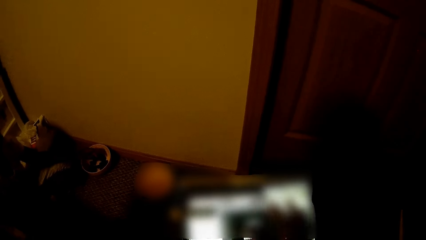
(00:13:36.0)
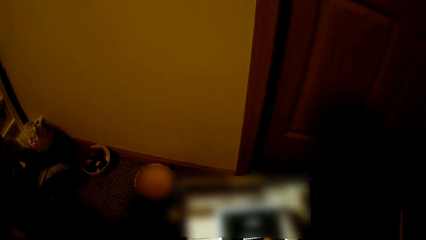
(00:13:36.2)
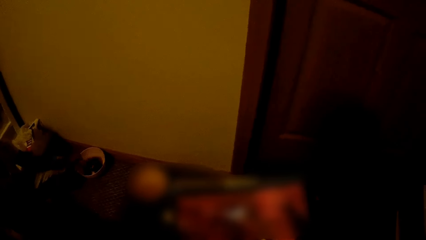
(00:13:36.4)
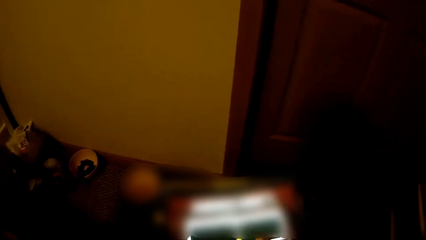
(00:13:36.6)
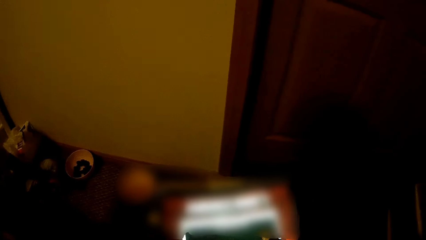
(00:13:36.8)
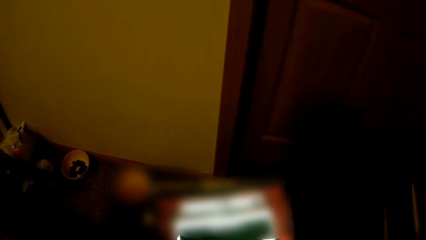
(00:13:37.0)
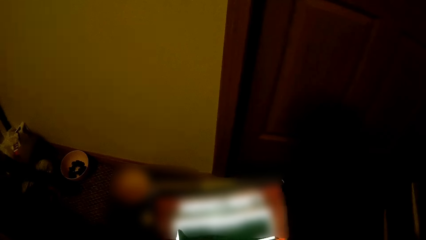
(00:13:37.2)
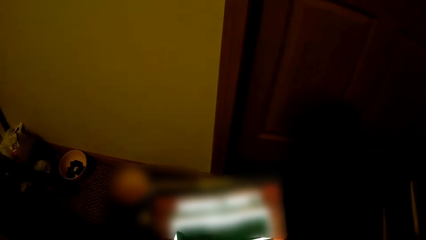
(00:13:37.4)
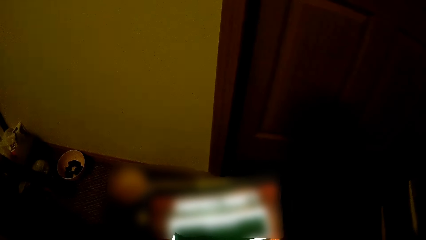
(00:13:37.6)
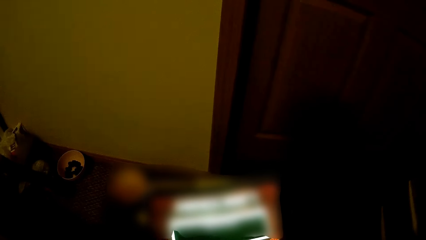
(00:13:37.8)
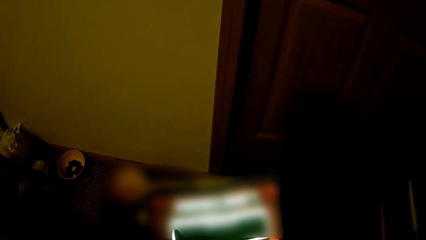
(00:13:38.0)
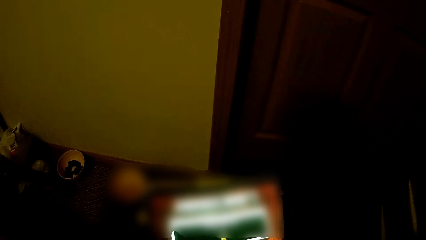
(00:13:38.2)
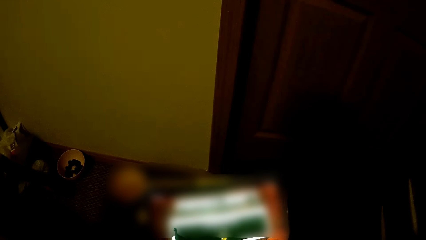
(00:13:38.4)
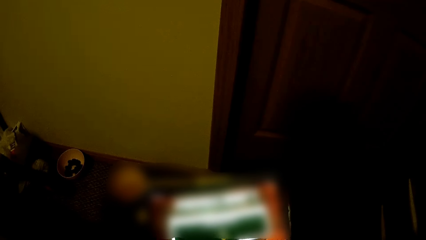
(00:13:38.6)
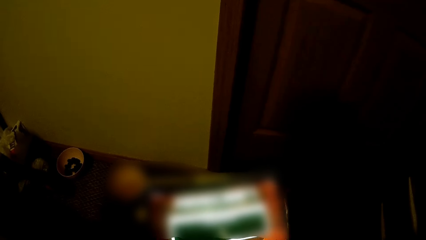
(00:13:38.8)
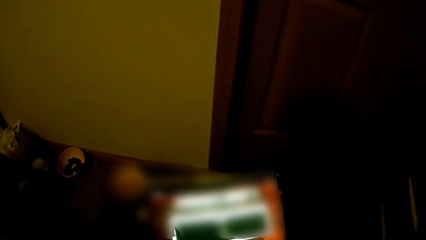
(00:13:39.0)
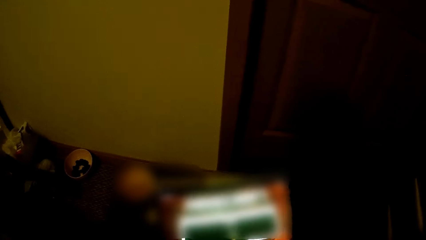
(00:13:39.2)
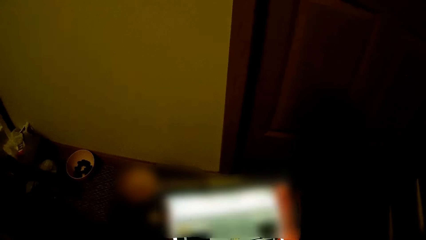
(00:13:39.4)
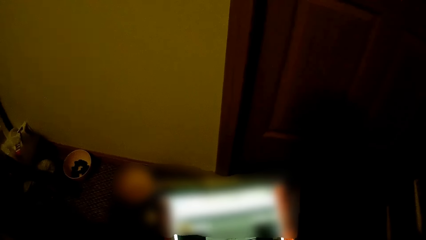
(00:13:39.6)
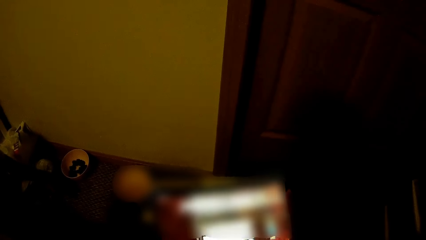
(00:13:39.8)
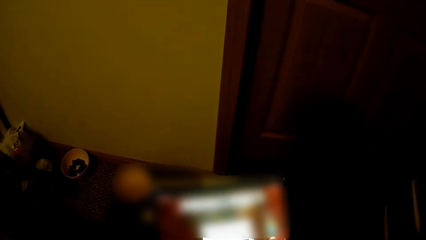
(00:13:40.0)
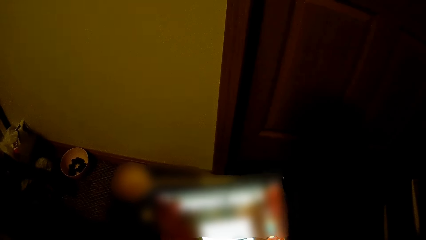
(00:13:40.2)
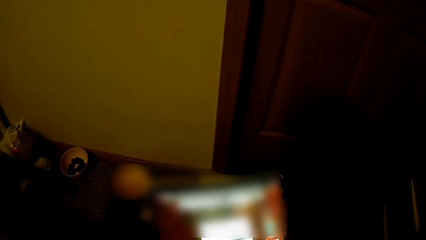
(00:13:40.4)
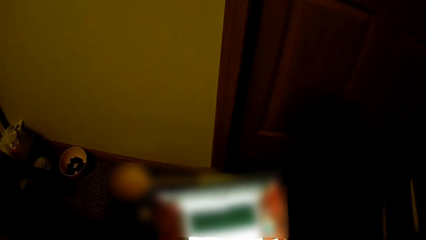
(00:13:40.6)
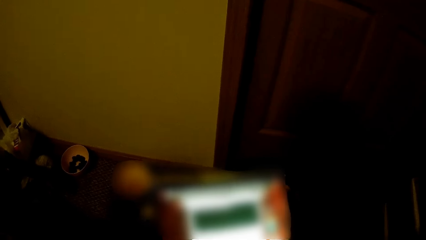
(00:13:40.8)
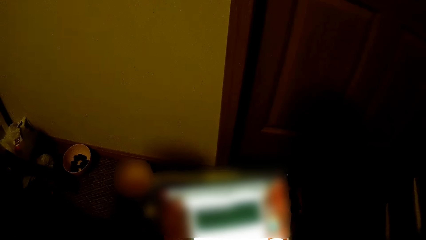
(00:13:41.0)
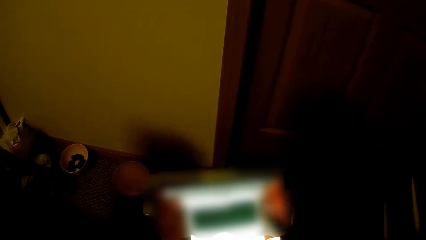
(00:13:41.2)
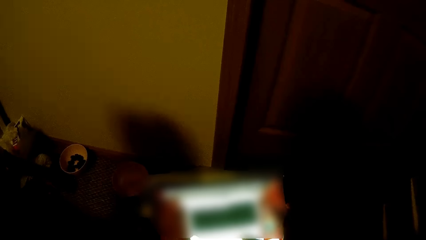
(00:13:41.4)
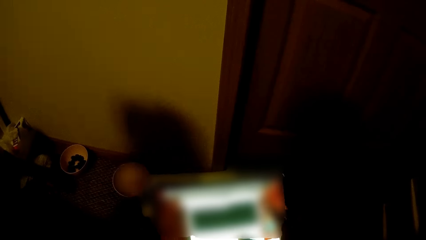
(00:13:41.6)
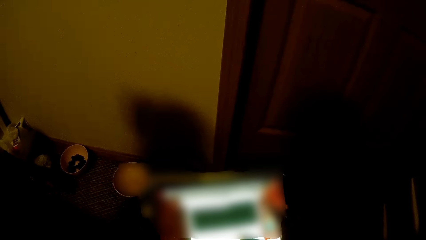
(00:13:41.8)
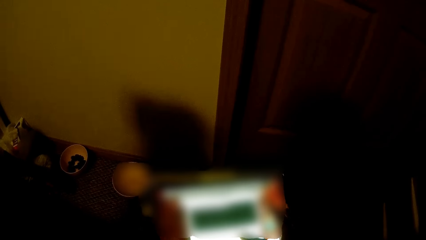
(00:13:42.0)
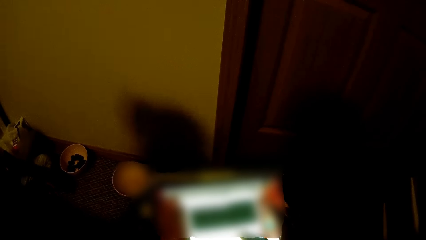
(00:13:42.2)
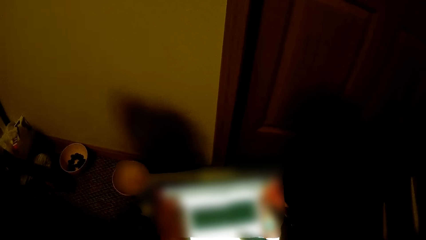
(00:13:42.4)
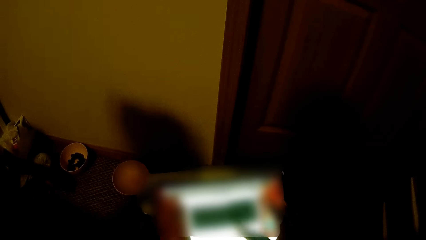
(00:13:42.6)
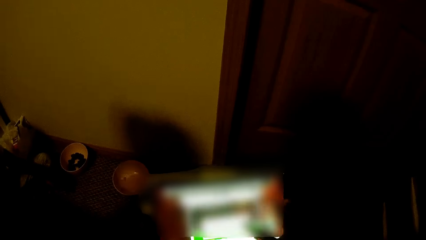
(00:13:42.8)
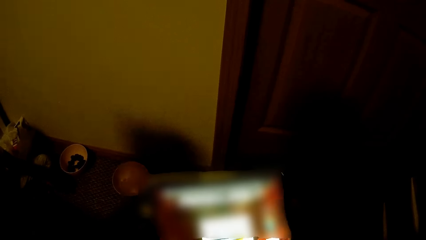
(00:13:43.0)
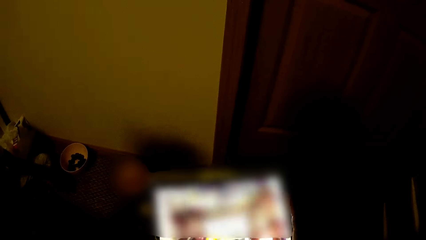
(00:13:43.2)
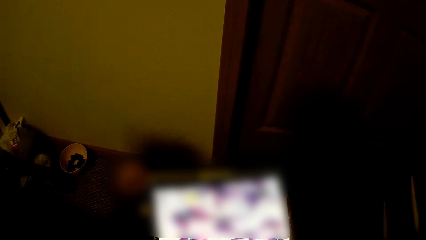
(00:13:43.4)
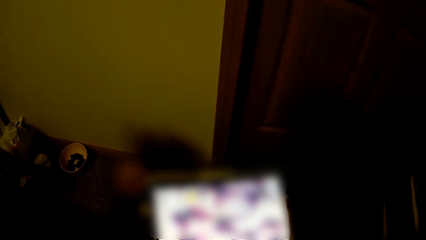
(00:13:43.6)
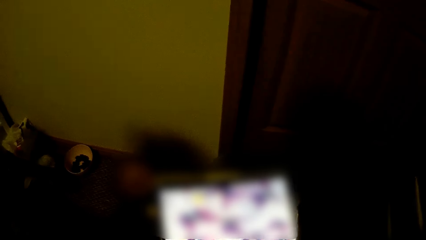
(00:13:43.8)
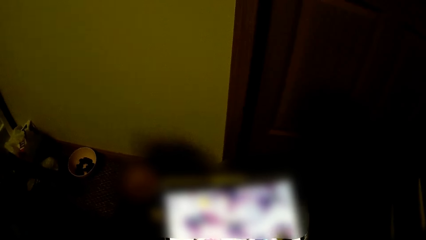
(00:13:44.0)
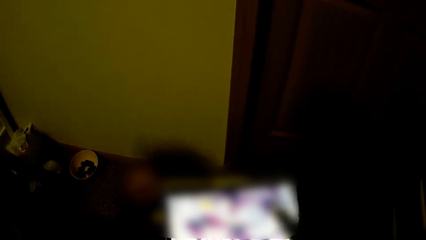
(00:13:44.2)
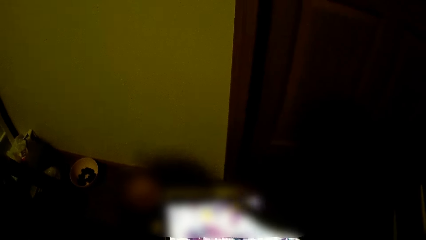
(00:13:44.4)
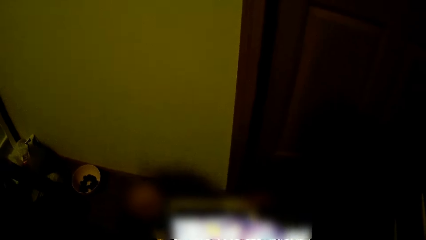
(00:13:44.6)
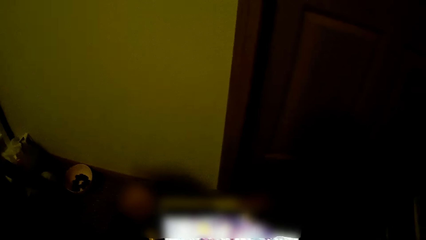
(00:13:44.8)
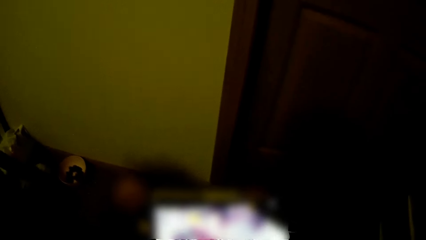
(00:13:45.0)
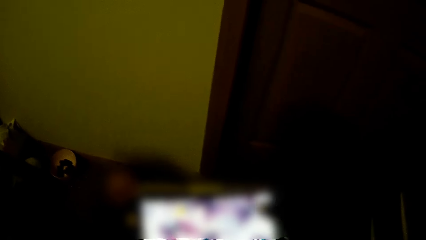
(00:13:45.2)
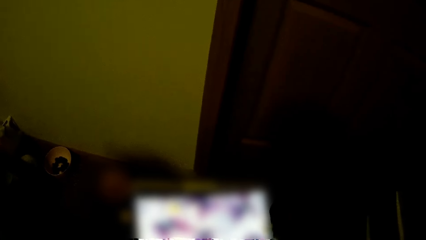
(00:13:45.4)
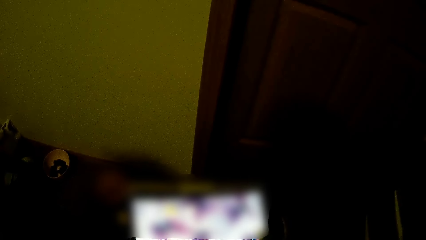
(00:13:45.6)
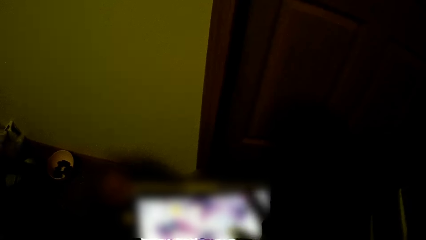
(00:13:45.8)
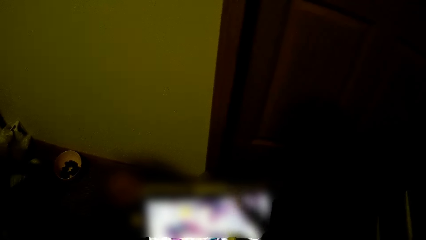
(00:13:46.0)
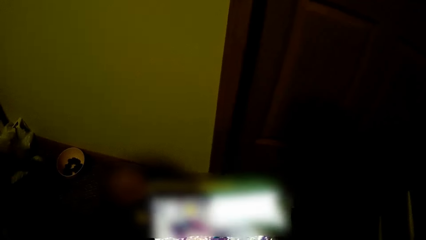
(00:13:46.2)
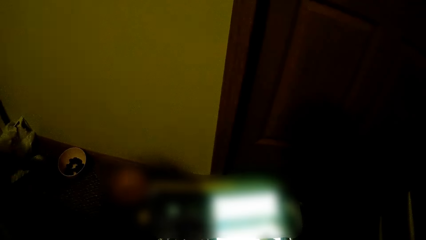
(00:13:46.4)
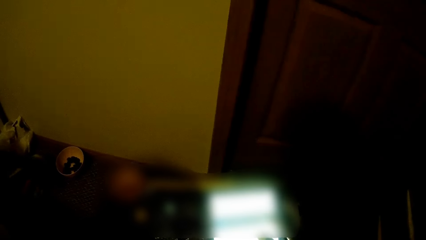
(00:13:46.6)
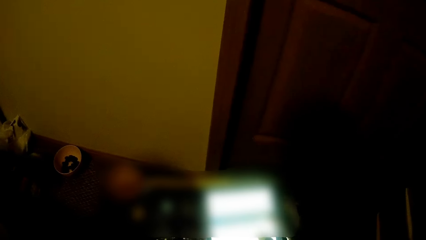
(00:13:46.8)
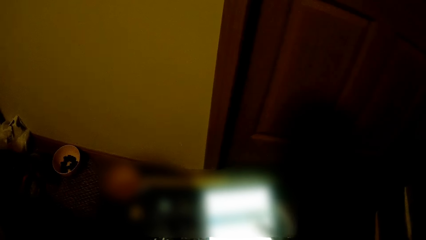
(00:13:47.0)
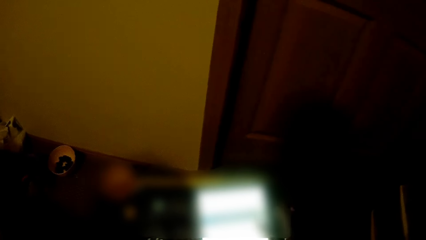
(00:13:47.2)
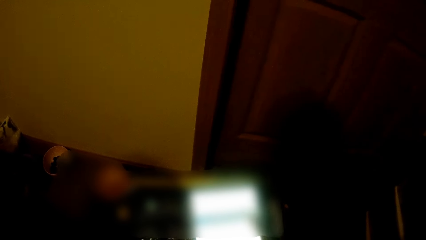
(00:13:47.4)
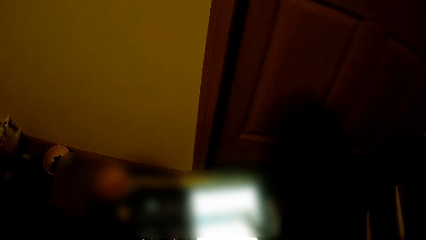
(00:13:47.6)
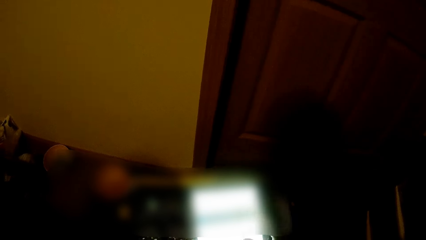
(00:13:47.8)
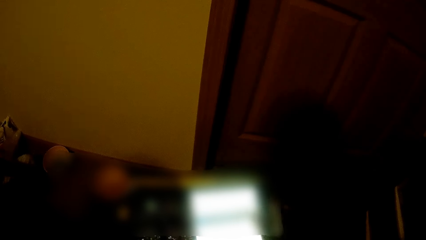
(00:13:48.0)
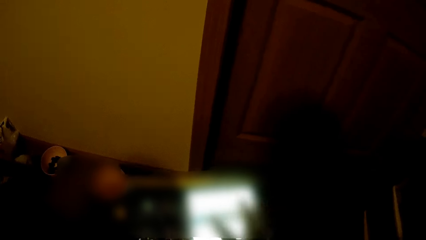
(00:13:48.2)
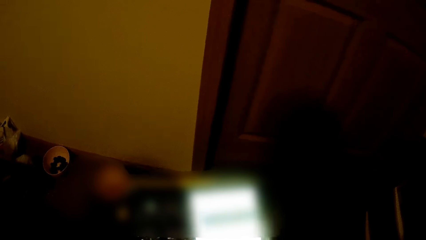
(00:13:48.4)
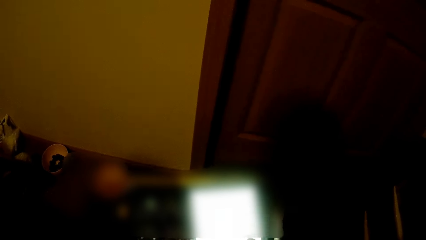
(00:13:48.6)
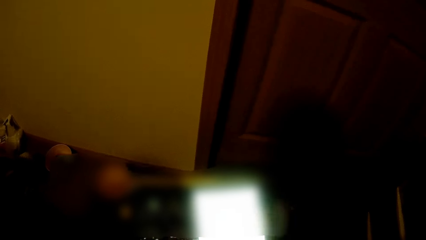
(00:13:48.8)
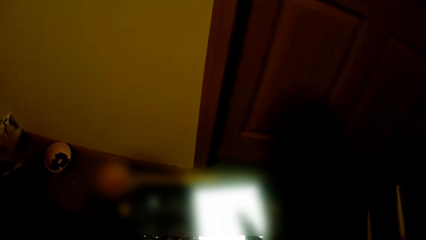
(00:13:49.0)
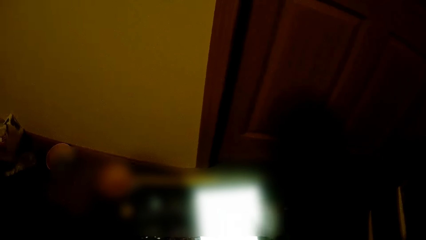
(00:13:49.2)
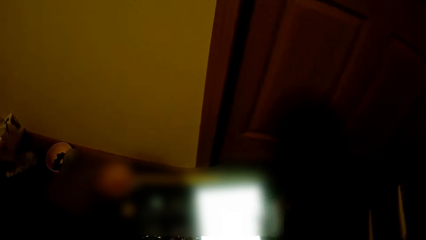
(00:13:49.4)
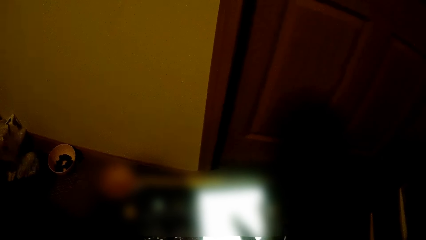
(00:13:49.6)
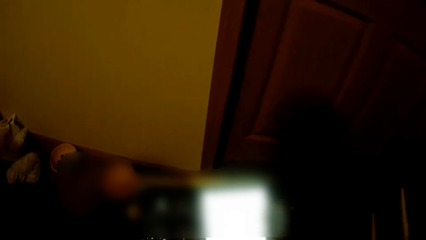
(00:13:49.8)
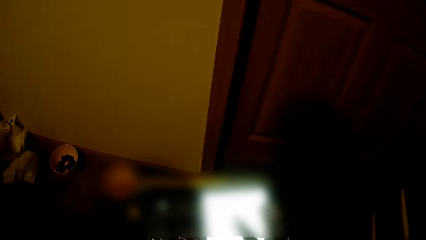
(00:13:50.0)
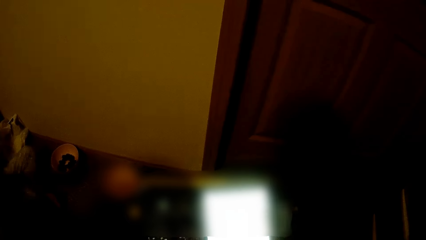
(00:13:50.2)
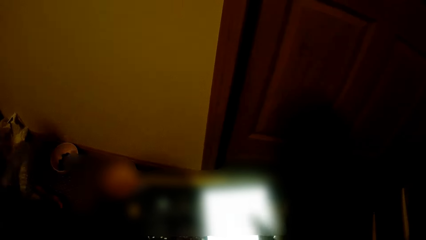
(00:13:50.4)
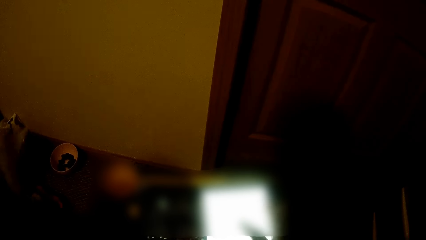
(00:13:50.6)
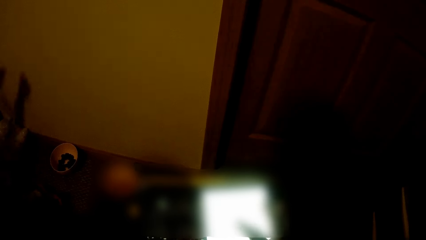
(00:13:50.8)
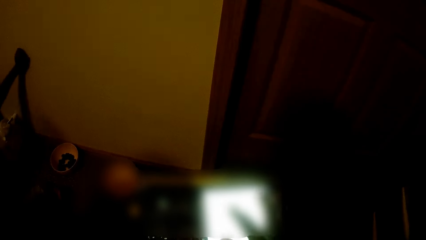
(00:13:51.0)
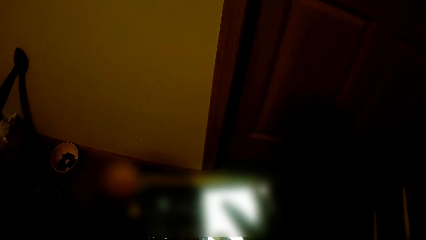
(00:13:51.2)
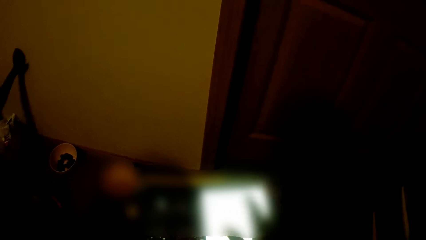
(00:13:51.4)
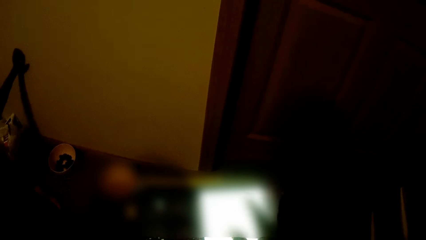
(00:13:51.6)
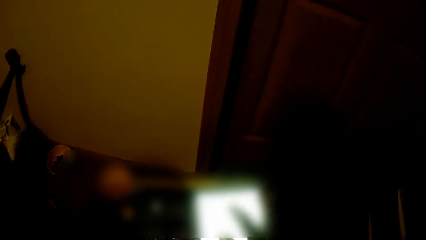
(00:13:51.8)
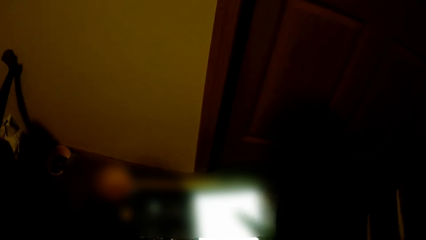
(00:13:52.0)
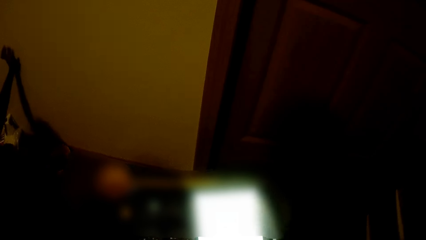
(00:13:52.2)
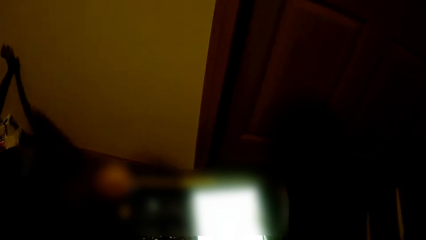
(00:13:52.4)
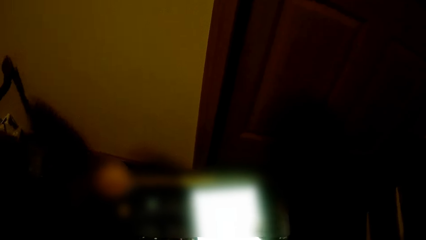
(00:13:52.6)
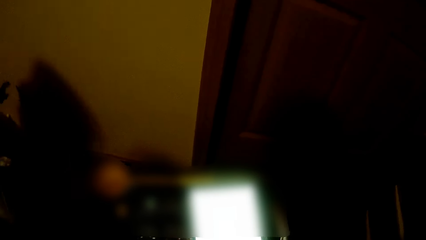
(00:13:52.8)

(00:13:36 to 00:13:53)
The child talks to the camera wearer. The child places her left hand on a wall. The child talks to the camera wearer again.
